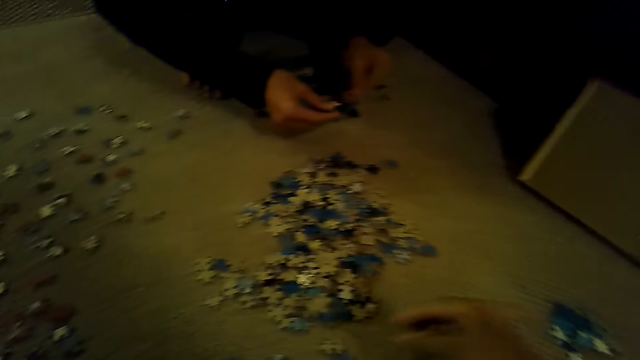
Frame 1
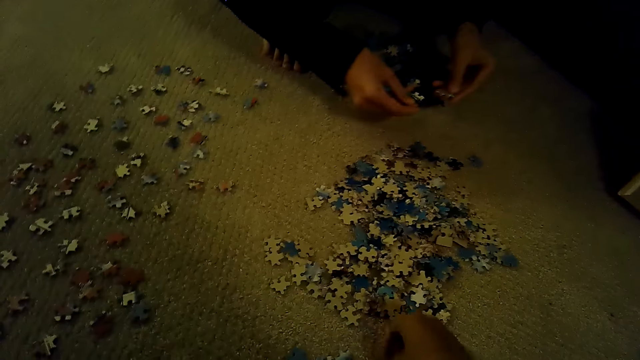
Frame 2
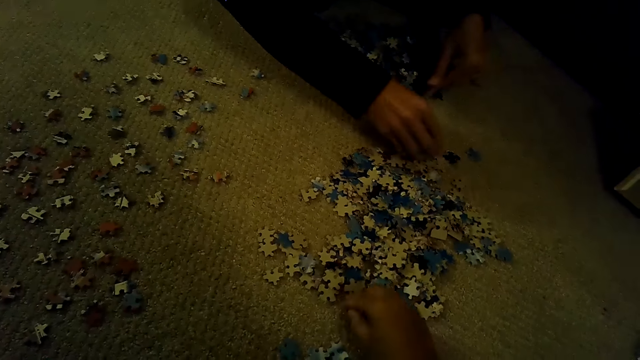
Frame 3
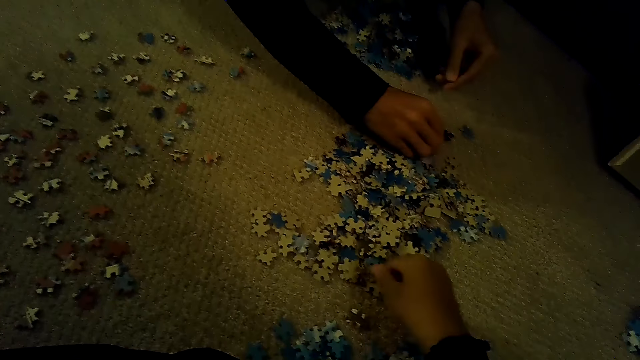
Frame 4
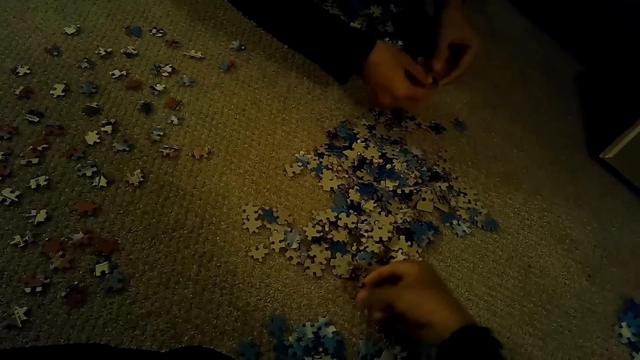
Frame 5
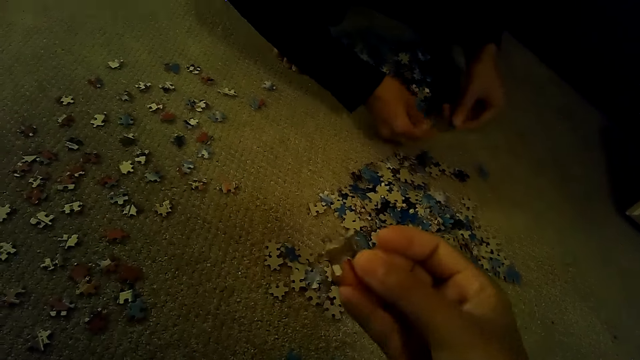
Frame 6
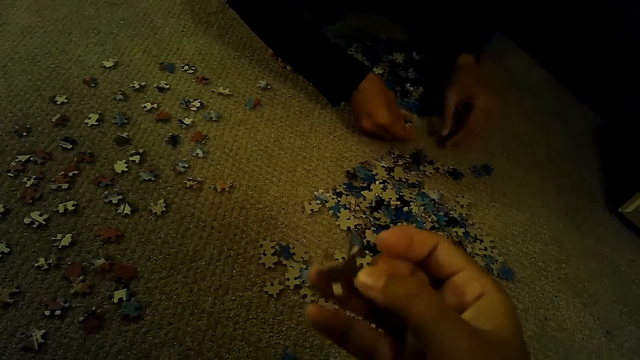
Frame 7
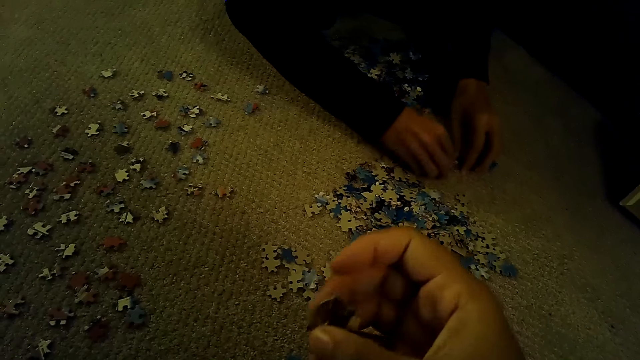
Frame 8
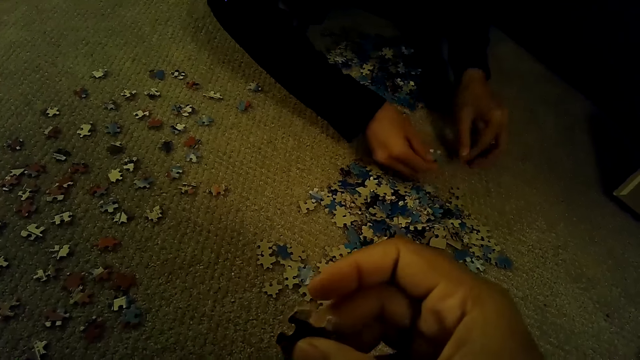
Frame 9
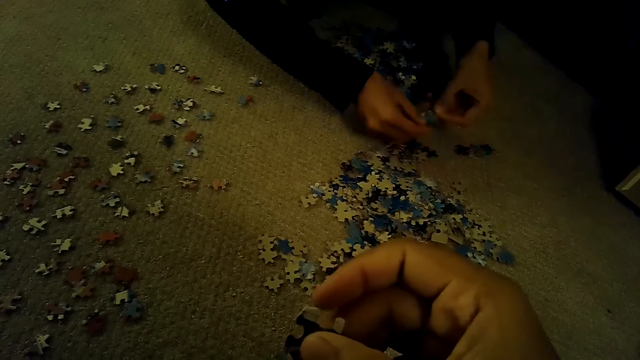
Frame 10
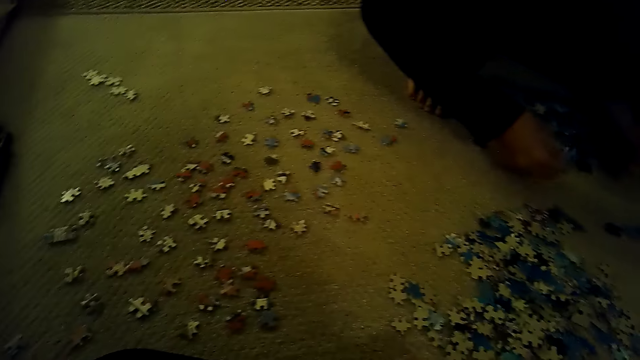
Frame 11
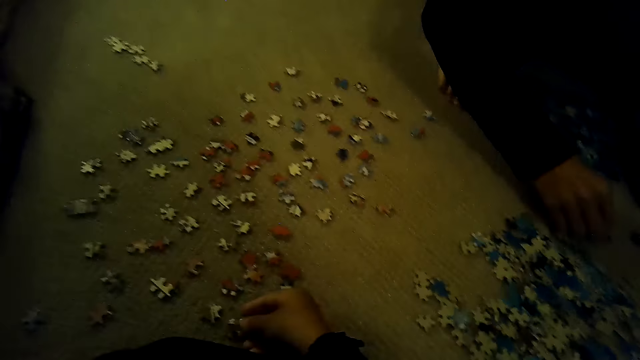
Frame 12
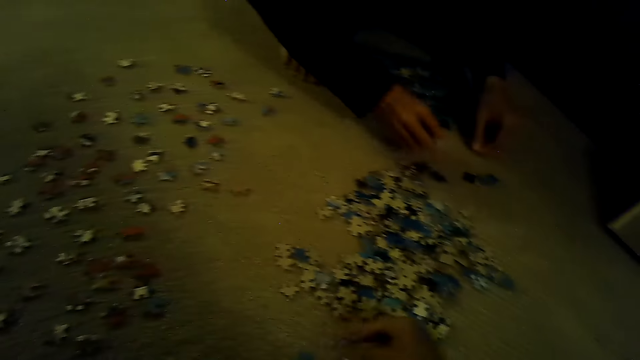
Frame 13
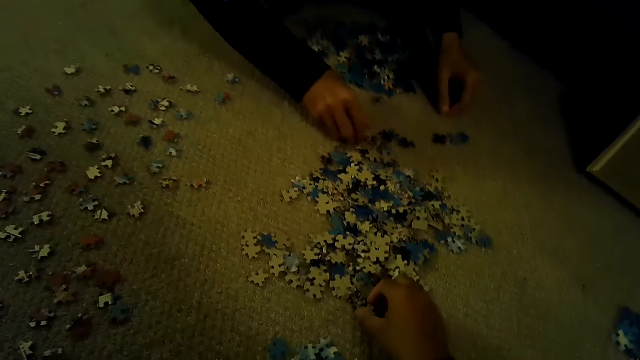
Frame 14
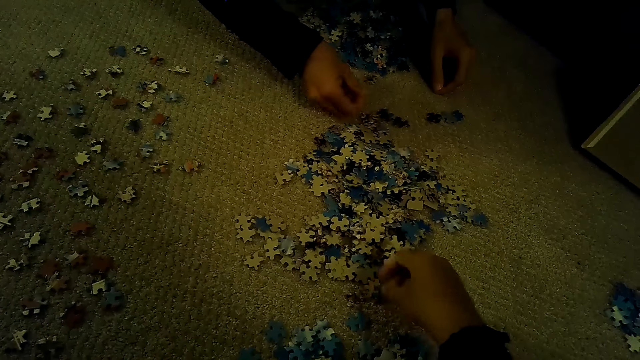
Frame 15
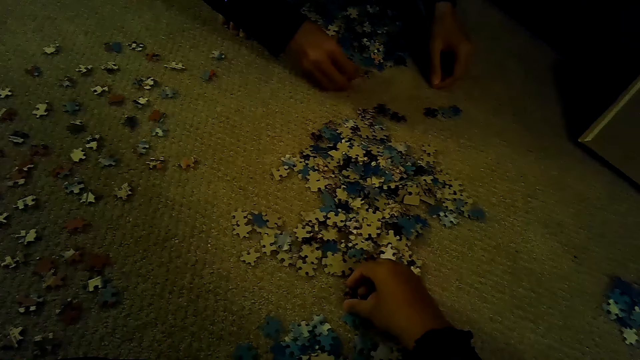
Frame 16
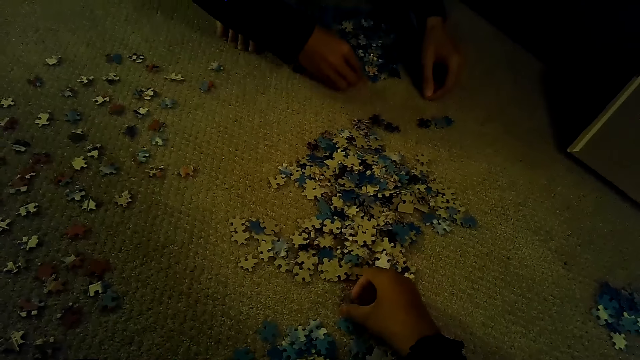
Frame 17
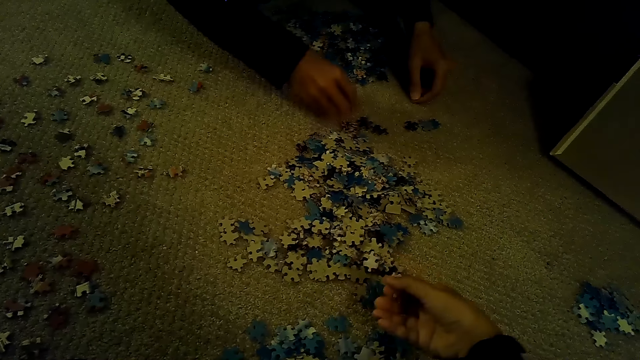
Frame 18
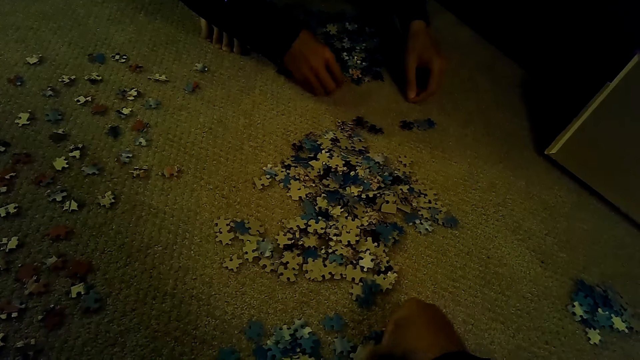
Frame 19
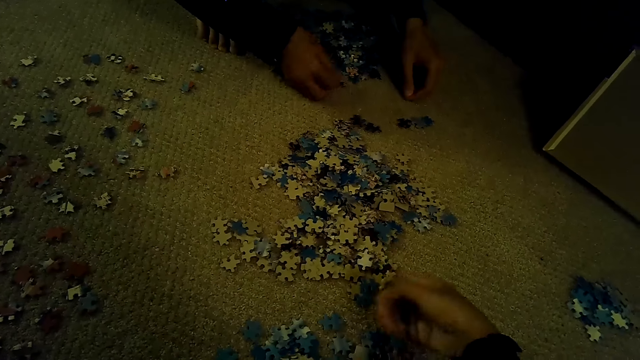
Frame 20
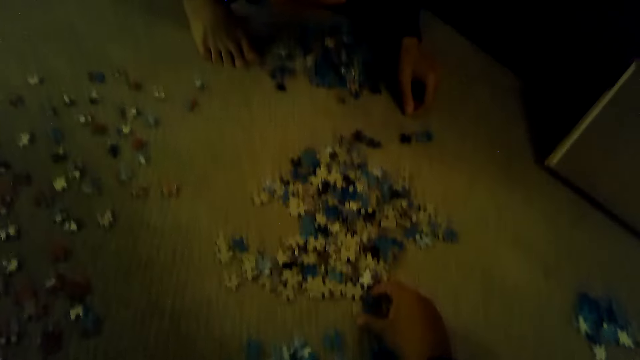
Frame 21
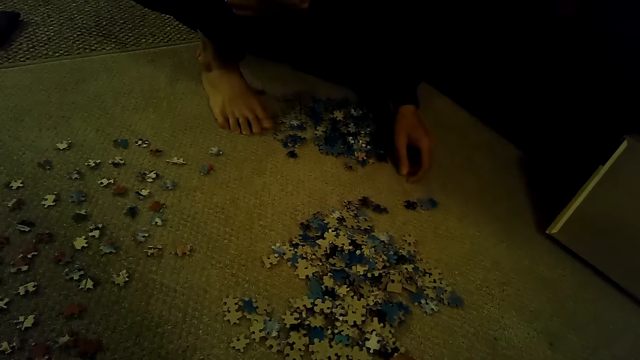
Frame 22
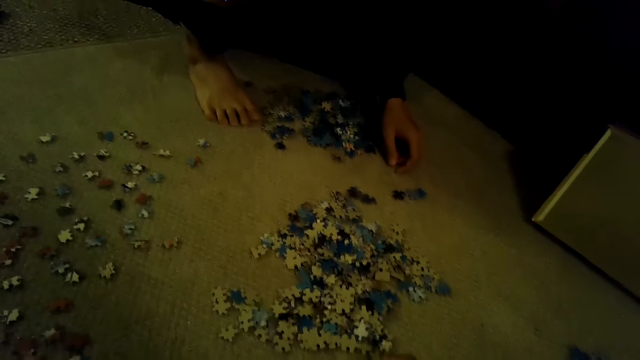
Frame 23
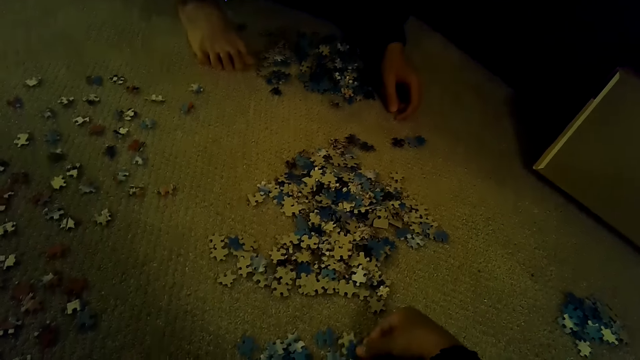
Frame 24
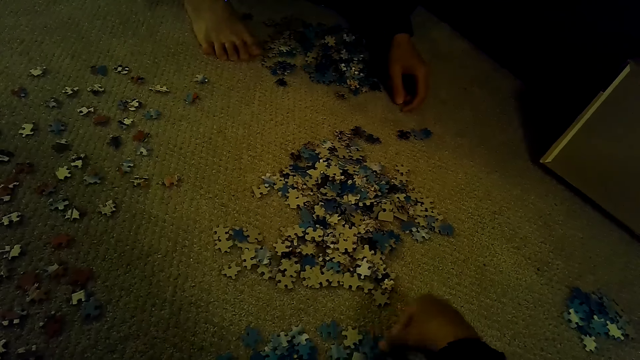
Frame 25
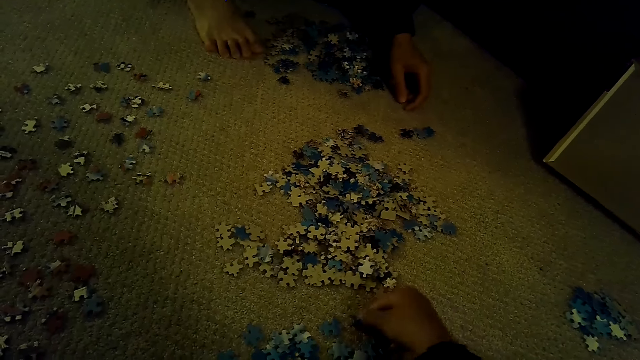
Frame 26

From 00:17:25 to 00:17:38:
A man plays a jigsaw puzzle. The camera wearer plays the jigsaw puzzle. The man plays the jigsaw puzzle.

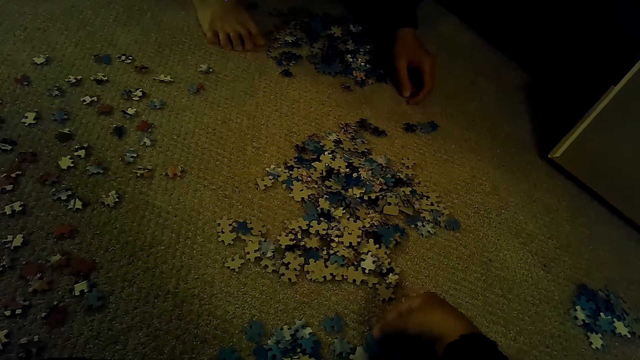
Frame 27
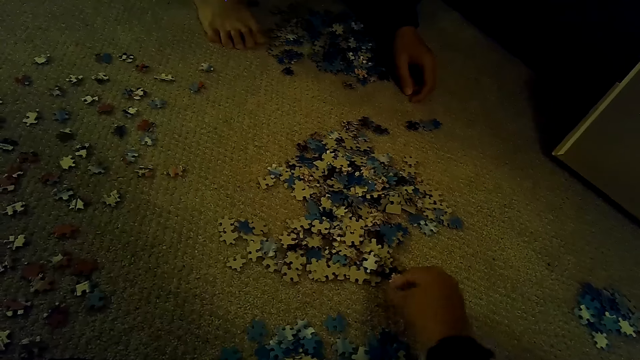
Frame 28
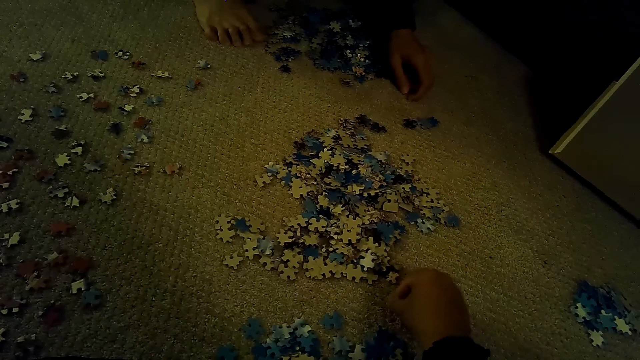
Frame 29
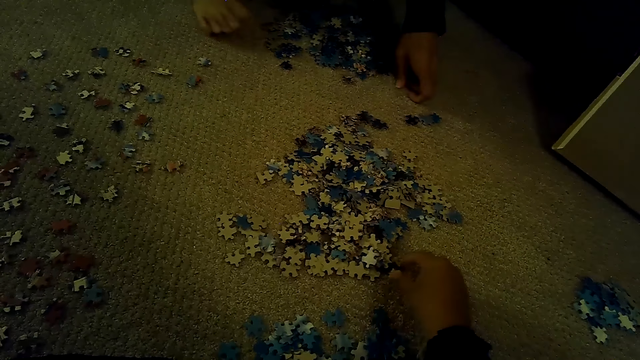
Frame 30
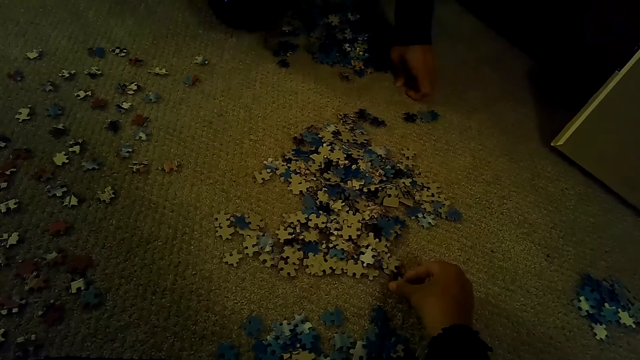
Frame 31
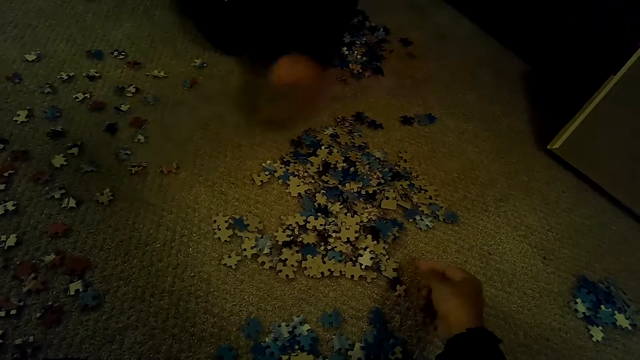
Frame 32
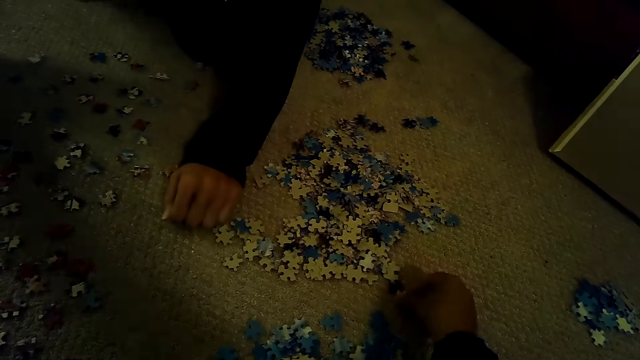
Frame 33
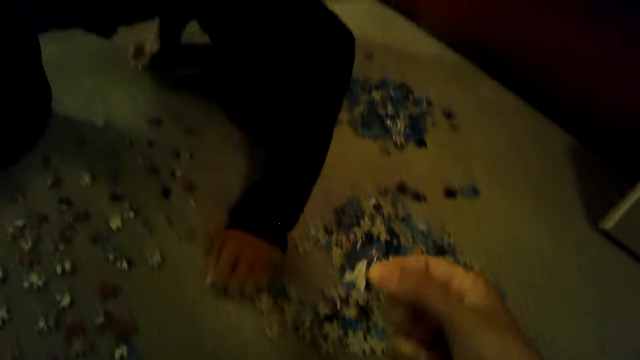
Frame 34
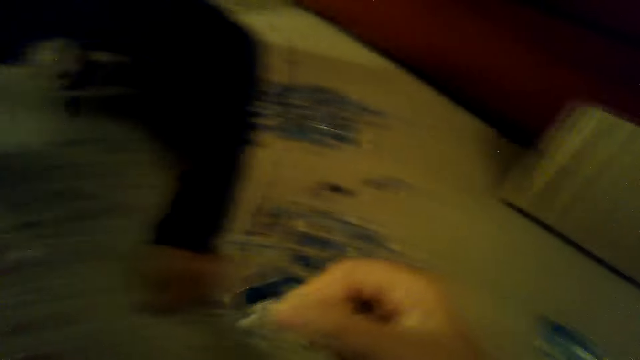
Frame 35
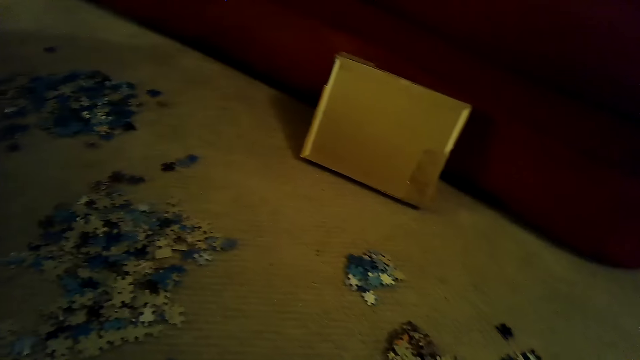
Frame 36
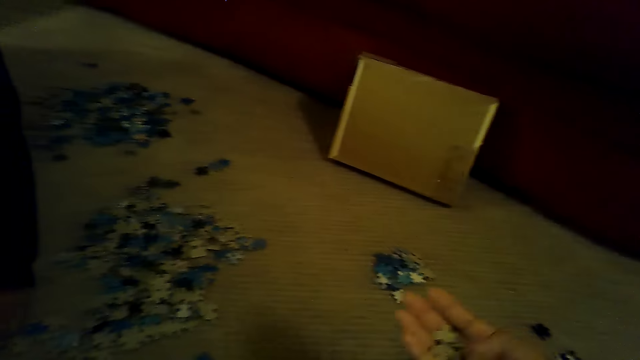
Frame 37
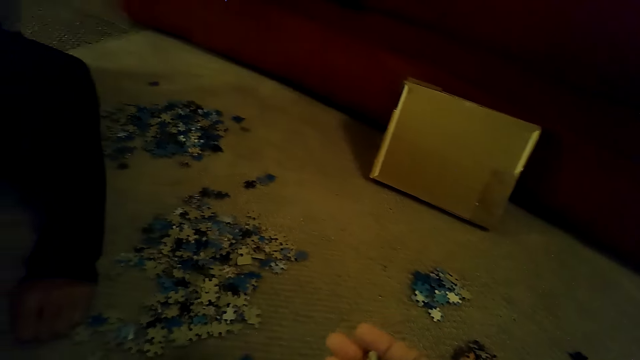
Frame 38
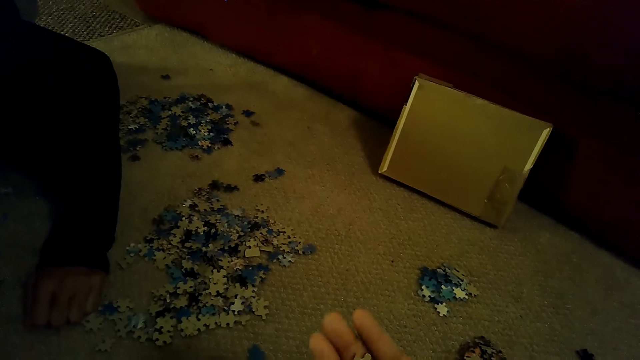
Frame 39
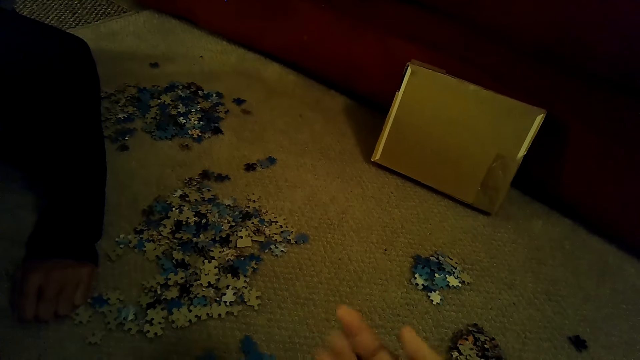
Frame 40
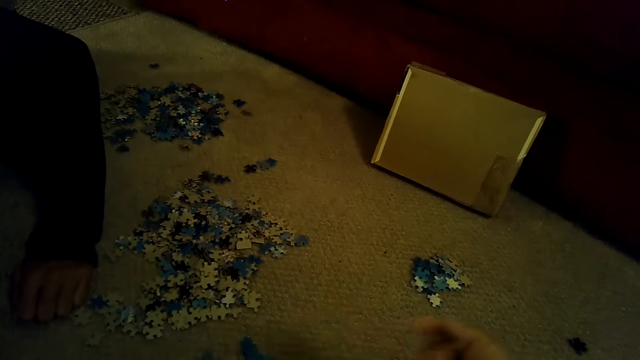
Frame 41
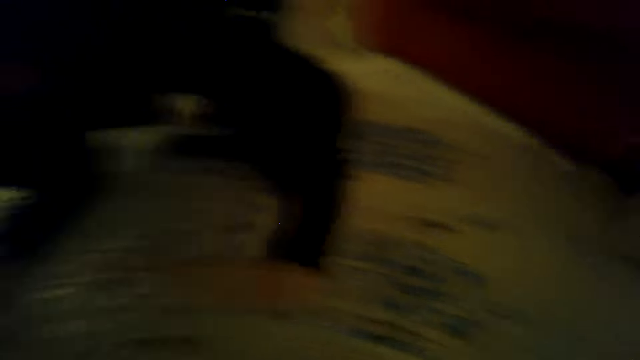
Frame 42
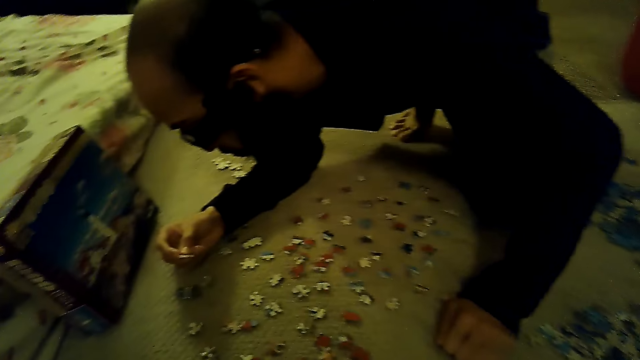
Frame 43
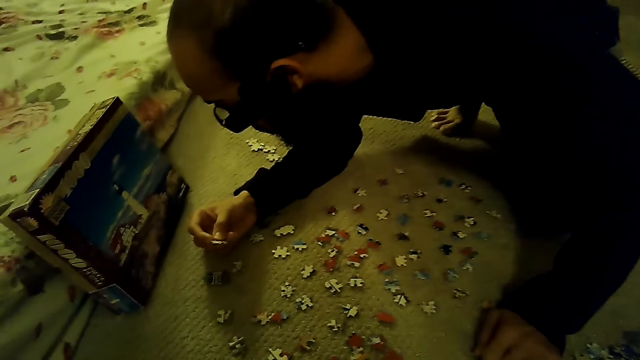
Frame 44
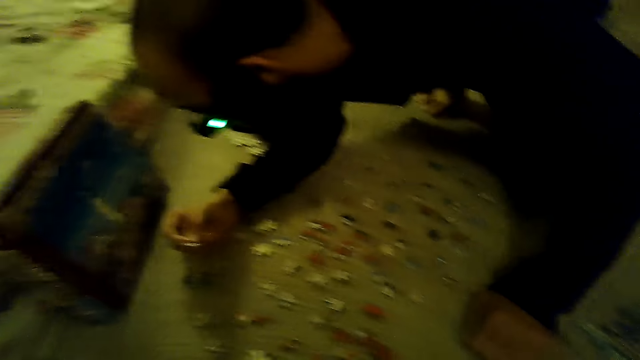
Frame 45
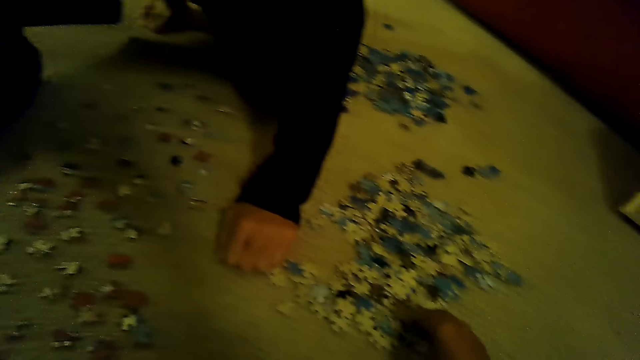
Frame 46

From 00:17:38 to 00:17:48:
A man stares at the box of a jigsaw puzzle. The camera wearer stares at the pieces of the jigsaw puzzle. They stare at the box of the jigsaw puzzle.
